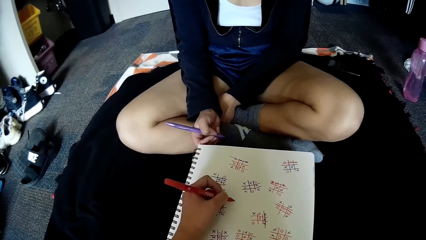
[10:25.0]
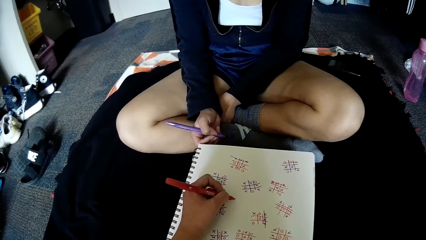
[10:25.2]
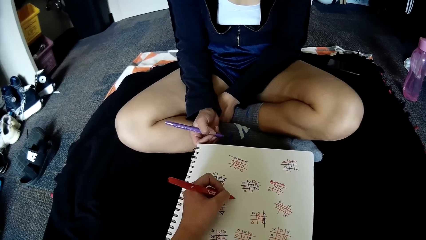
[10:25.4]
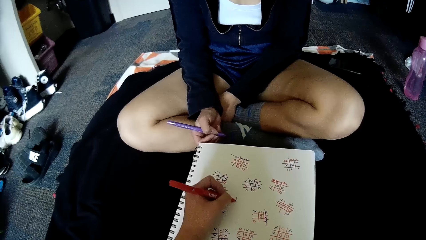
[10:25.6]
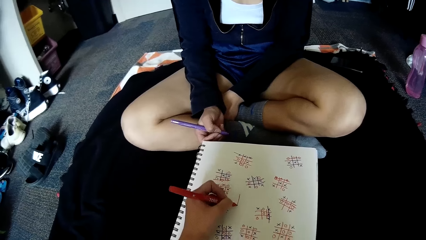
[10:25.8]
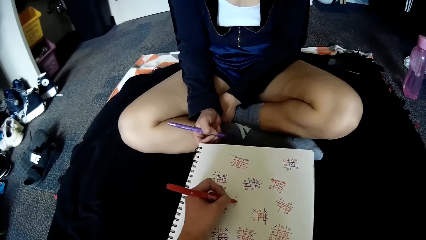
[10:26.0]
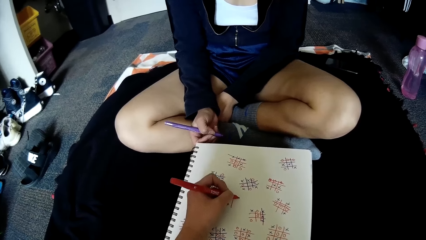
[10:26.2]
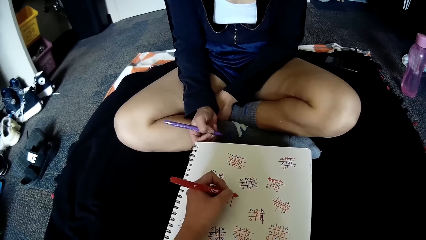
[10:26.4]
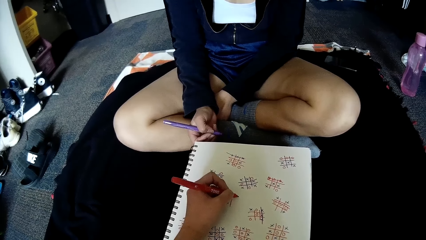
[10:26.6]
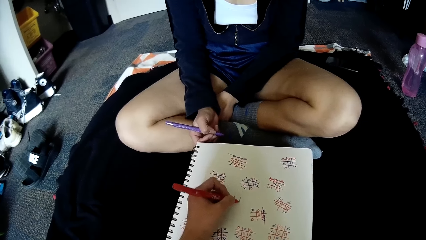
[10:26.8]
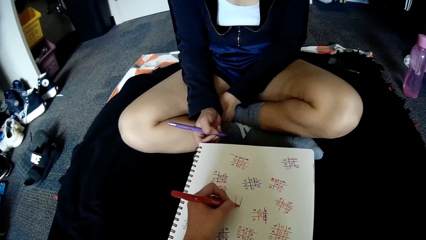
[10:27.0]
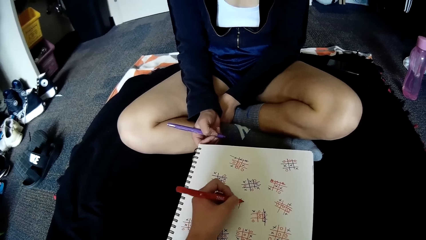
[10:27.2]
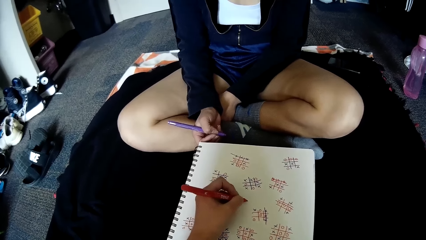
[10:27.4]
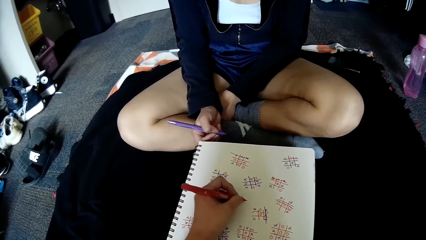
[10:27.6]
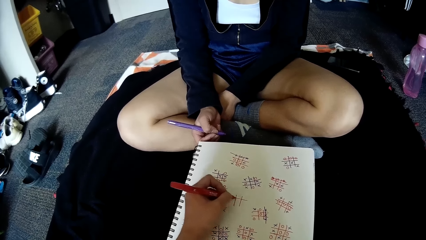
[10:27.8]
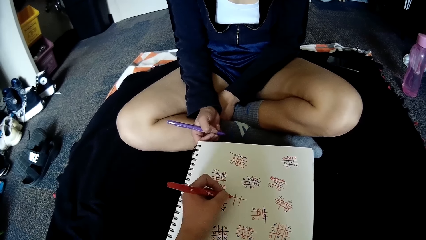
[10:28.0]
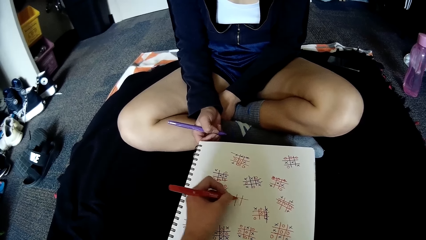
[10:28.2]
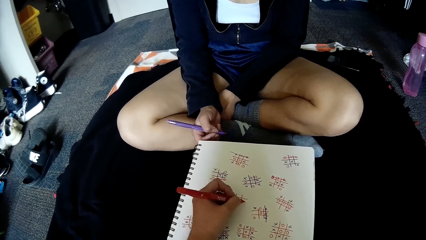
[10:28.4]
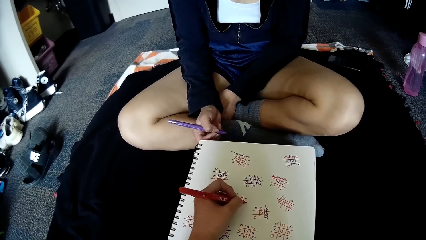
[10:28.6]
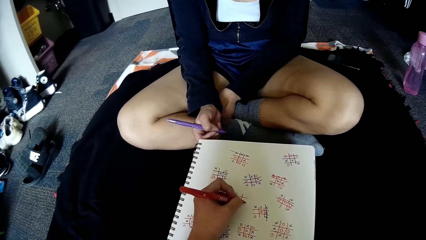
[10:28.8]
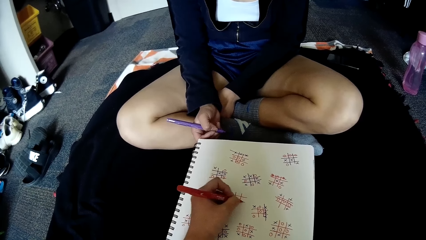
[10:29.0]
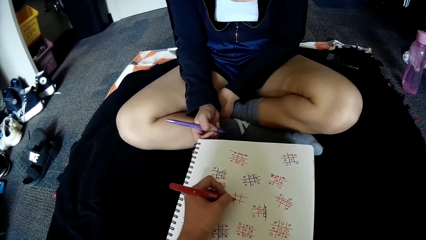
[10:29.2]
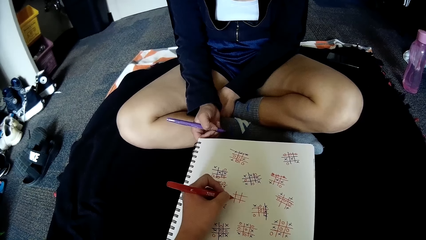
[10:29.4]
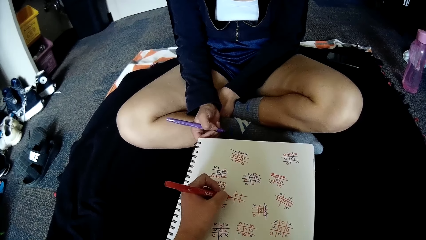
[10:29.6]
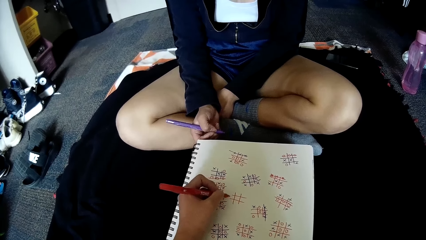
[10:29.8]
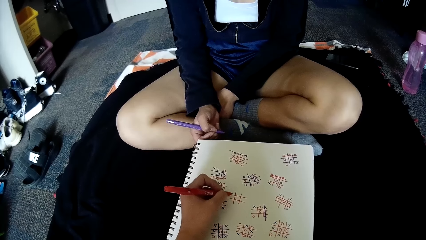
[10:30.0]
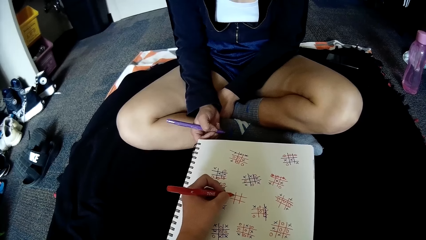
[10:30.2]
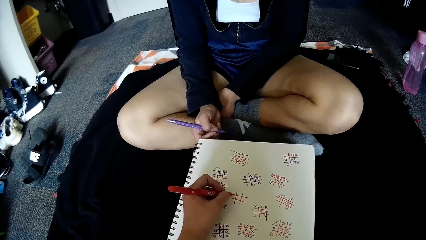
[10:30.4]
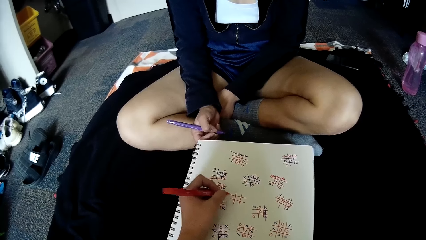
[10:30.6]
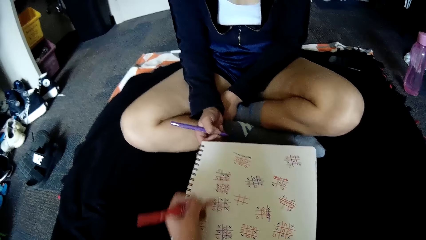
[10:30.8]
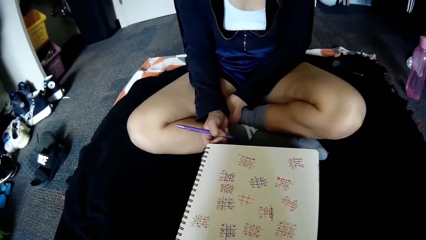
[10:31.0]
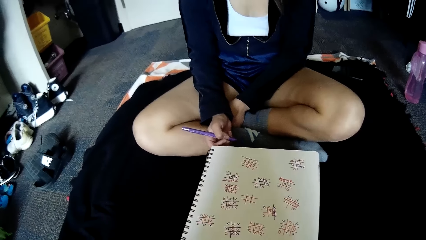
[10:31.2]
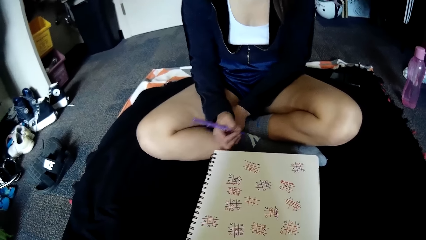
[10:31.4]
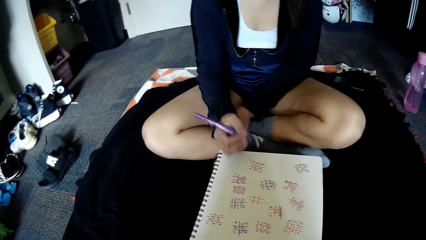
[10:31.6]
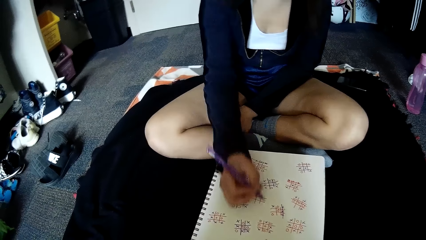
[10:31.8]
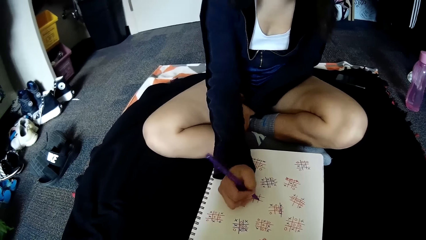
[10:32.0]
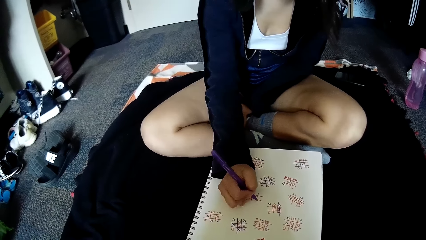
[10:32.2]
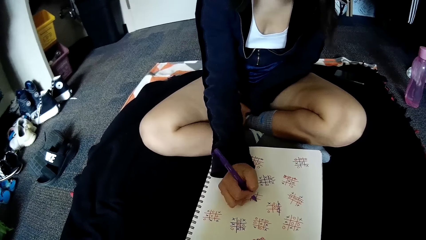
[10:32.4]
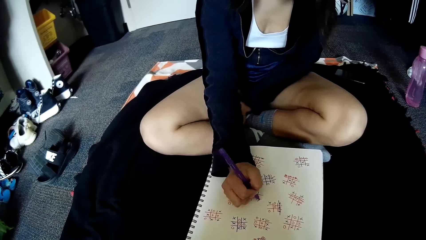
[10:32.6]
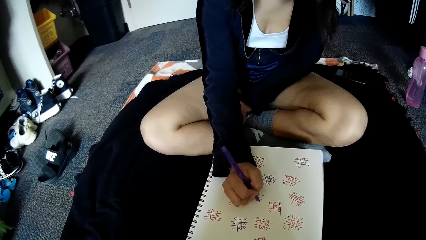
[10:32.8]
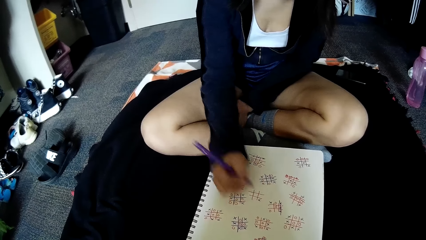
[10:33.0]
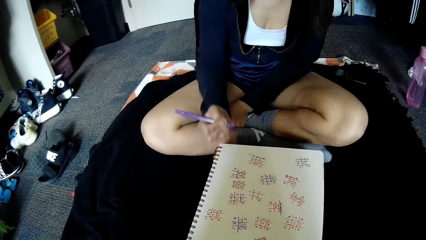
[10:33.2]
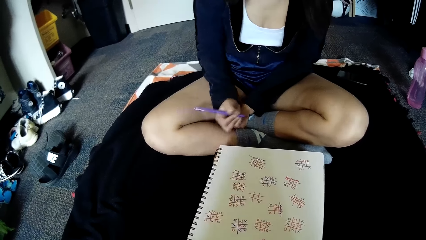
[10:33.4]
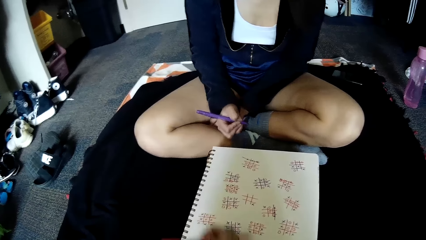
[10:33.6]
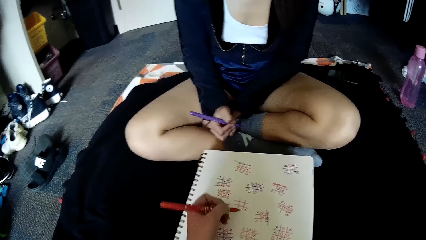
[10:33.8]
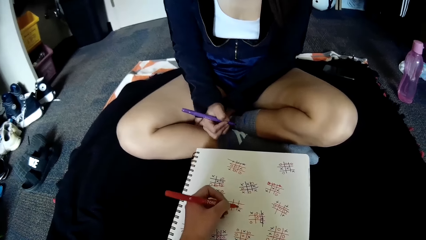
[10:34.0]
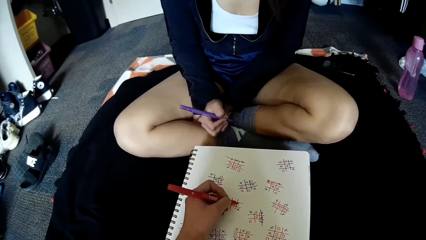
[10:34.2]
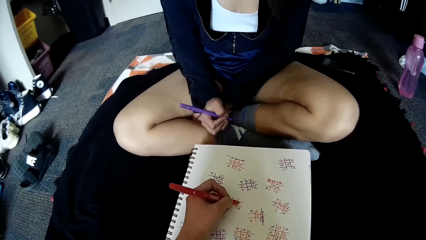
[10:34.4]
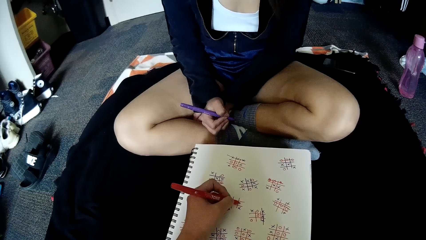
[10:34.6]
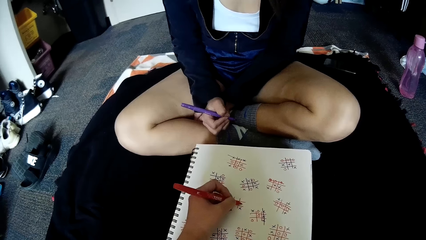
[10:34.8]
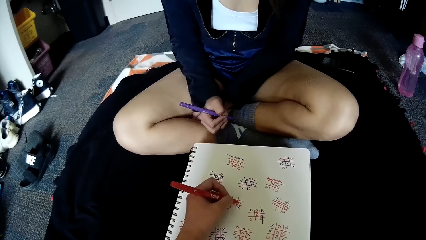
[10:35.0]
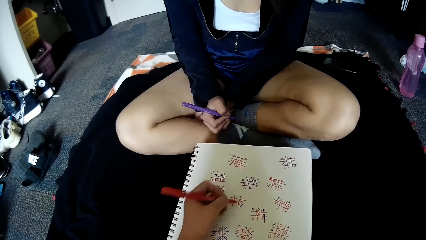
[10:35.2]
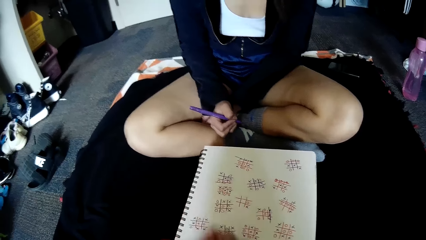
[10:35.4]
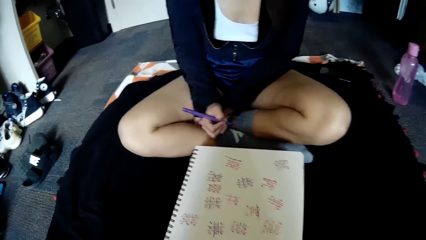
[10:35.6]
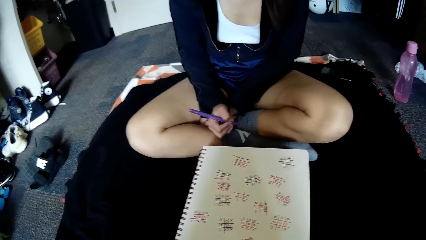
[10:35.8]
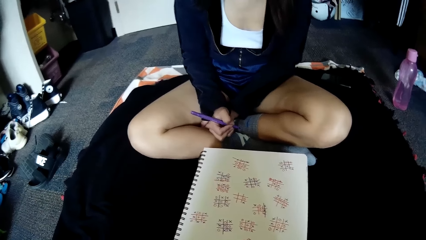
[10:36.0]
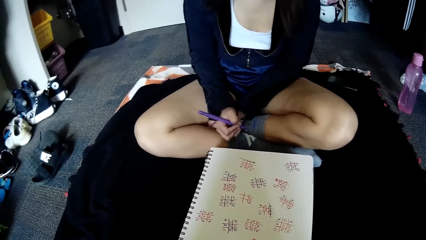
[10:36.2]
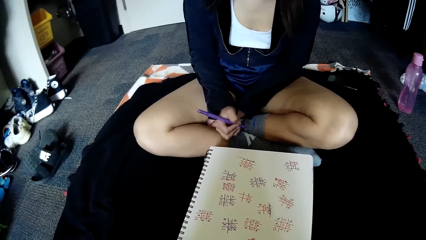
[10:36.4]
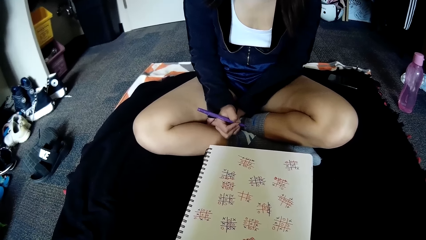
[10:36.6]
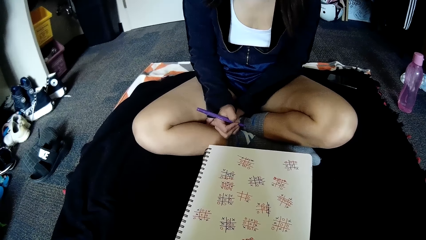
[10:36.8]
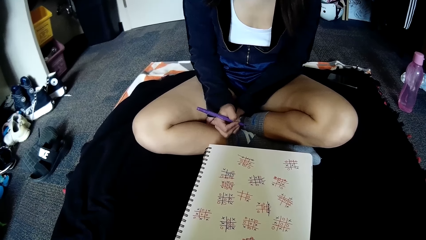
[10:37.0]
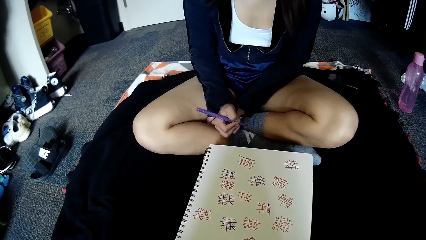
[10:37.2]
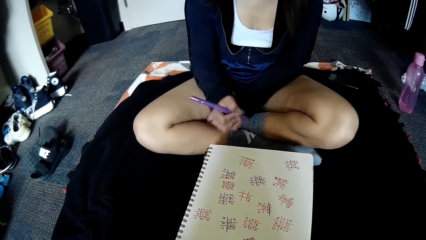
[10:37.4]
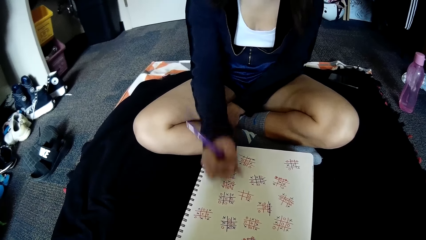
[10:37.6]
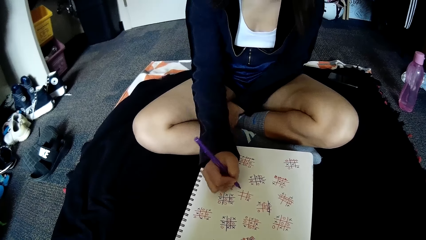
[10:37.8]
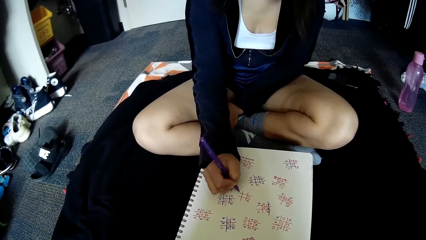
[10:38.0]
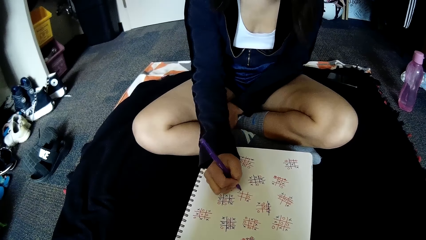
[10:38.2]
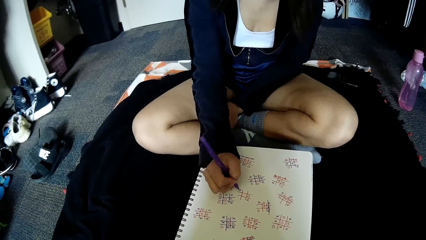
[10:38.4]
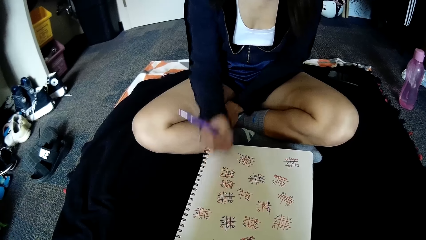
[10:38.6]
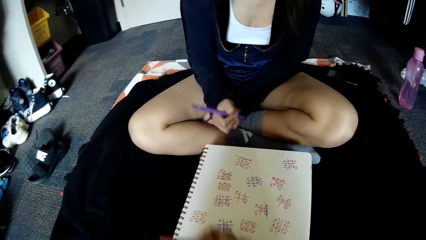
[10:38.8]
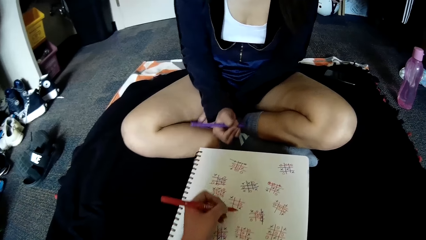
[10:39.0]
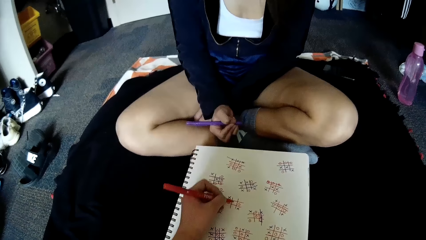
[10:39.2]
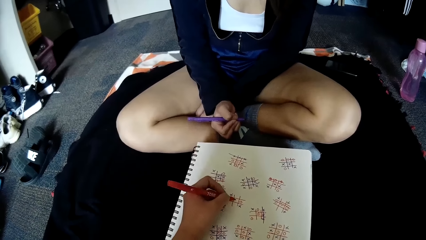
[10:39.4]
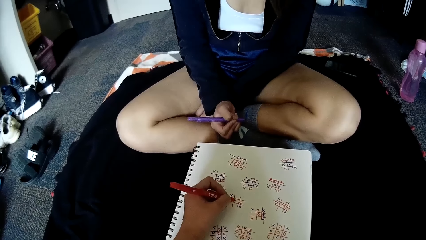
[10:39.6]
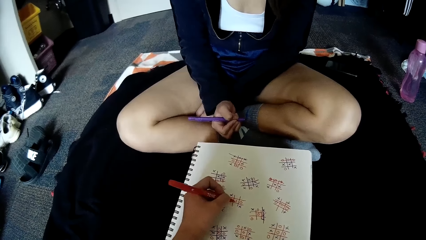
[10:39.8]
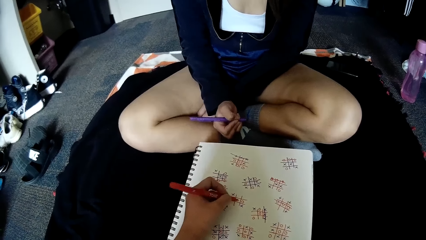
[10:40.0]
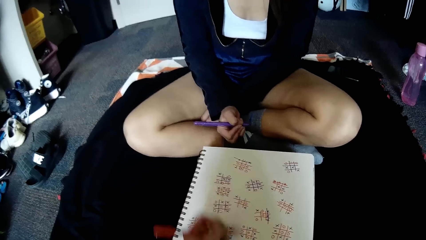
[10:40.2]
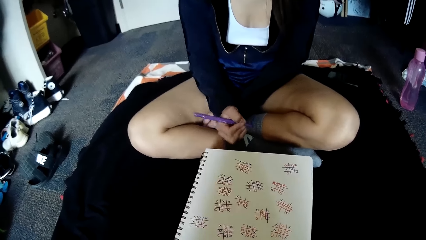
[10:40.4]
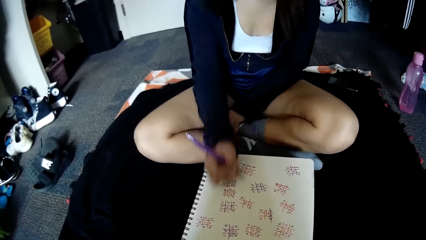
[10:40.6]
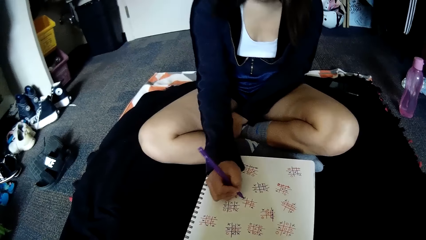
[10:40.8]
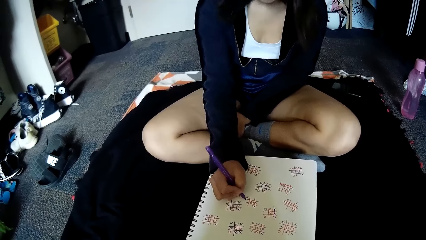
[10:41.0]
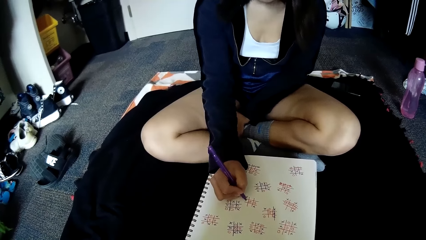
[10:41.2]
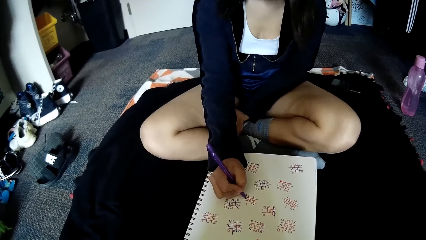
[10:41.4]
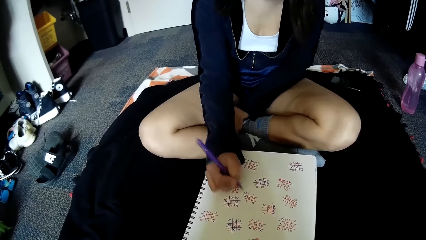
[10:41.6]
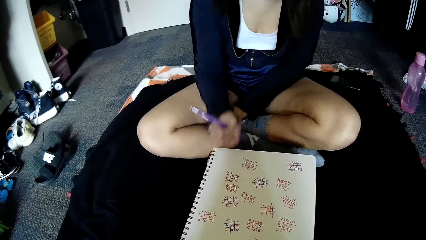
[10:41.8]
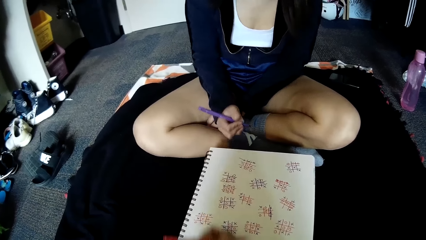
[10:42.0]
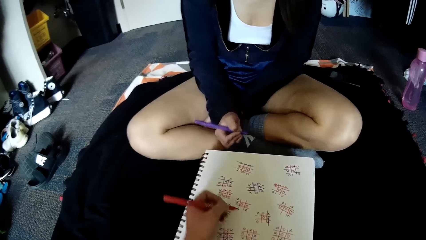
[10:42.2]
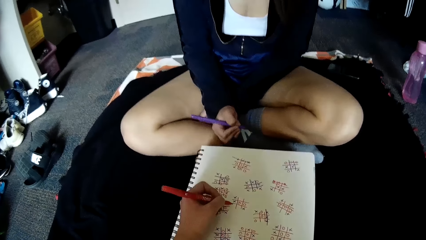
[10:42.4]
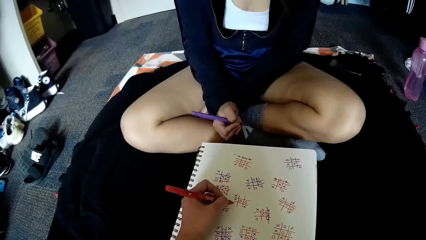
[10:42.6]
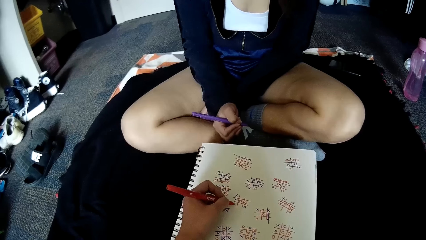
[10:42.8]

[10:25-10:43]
The camera wearer writes on the book. A woman writes on the book. The camera wearer writes on the book. The woman writes on the book. The woman writes on the book again.
